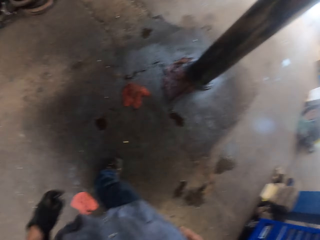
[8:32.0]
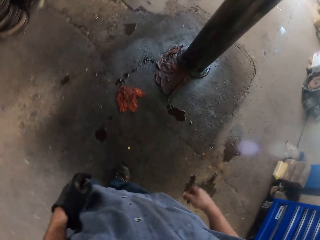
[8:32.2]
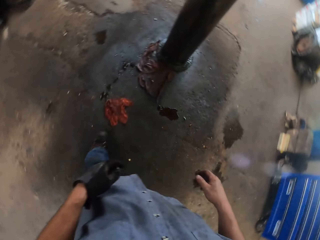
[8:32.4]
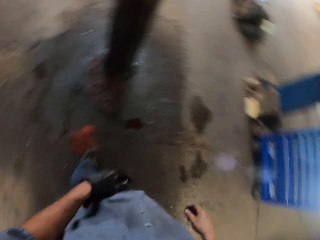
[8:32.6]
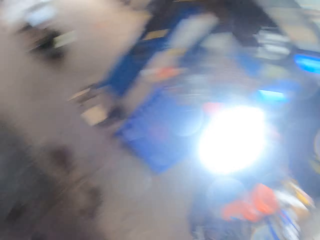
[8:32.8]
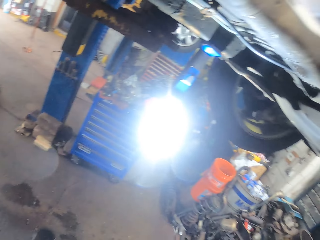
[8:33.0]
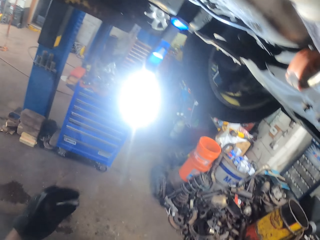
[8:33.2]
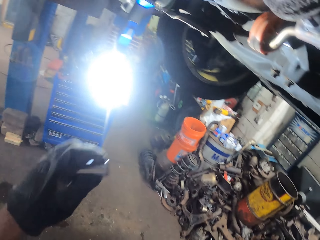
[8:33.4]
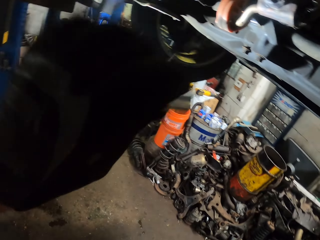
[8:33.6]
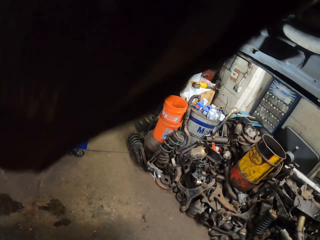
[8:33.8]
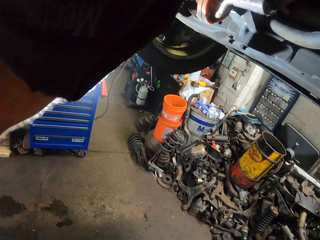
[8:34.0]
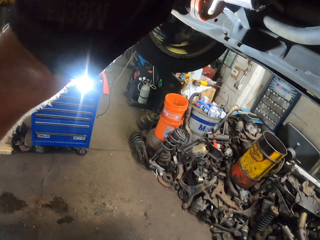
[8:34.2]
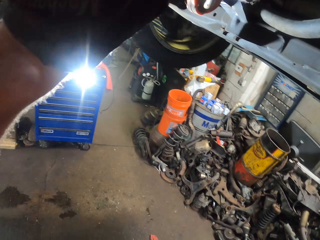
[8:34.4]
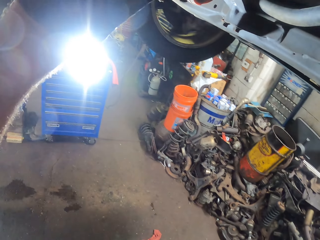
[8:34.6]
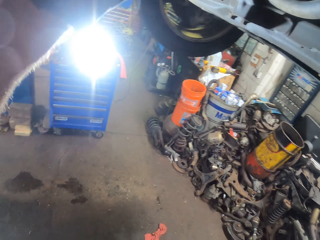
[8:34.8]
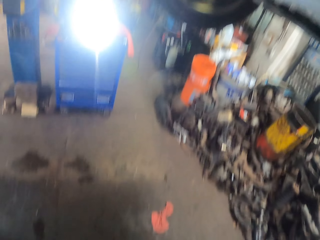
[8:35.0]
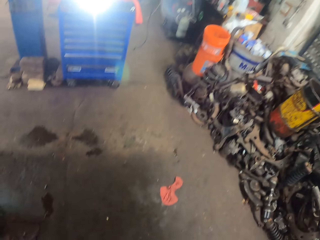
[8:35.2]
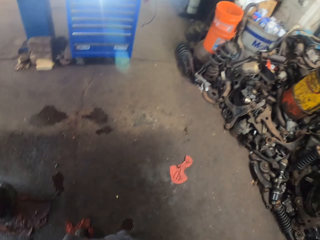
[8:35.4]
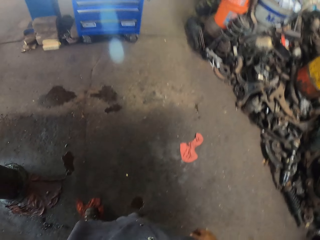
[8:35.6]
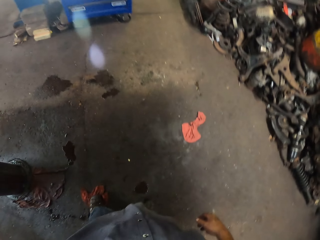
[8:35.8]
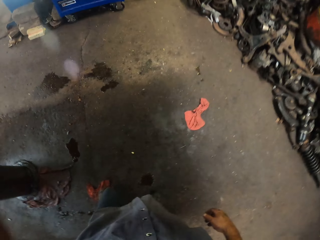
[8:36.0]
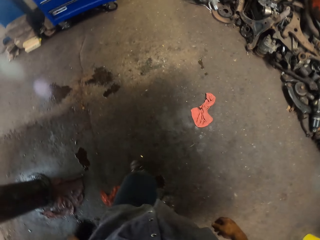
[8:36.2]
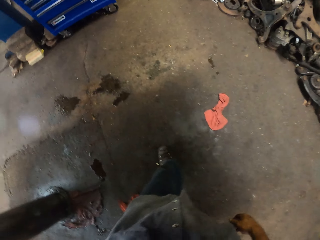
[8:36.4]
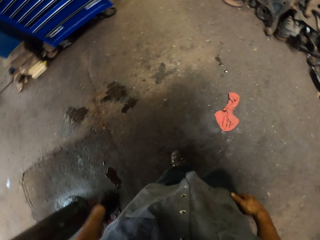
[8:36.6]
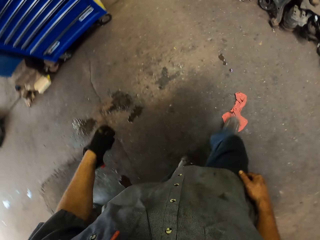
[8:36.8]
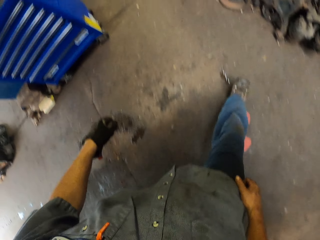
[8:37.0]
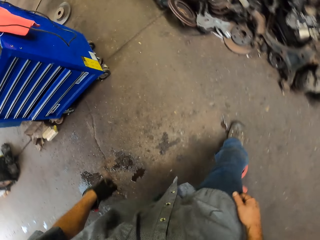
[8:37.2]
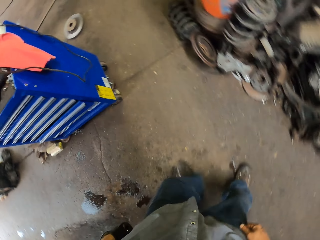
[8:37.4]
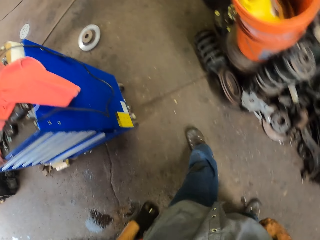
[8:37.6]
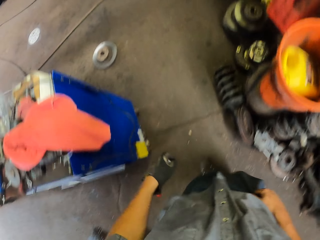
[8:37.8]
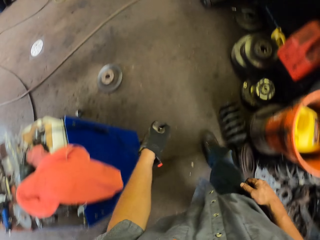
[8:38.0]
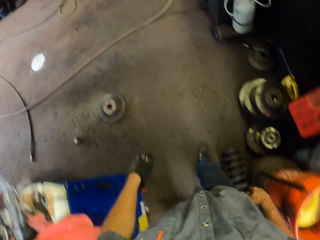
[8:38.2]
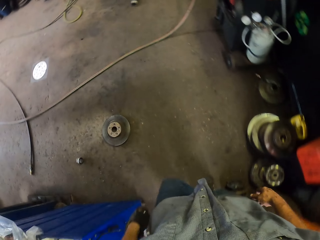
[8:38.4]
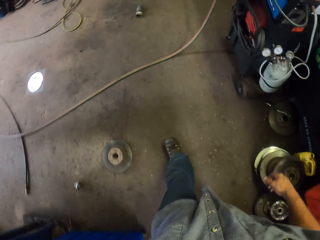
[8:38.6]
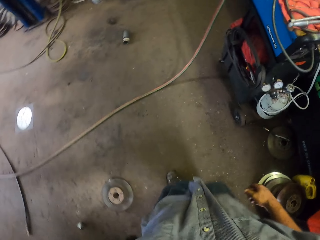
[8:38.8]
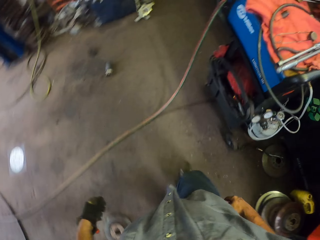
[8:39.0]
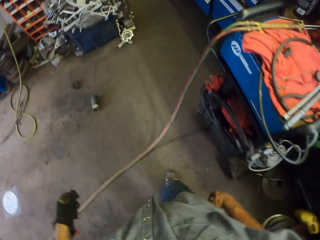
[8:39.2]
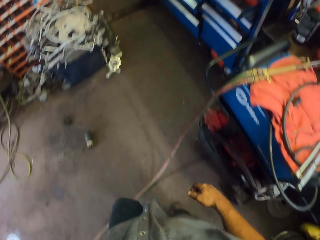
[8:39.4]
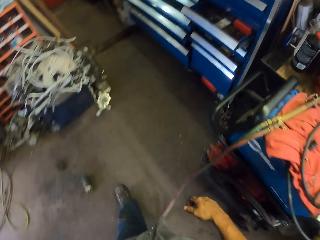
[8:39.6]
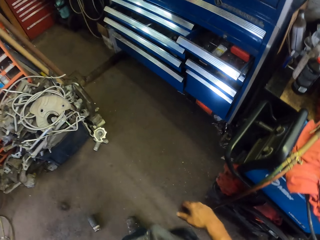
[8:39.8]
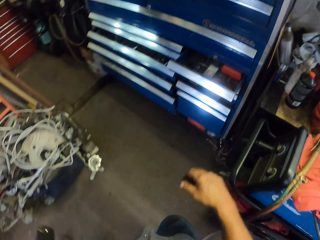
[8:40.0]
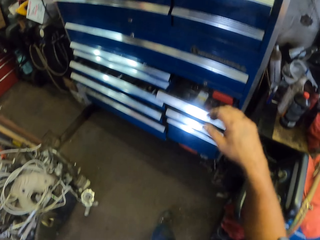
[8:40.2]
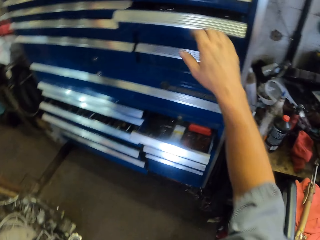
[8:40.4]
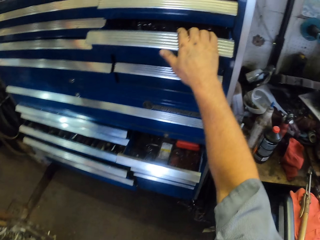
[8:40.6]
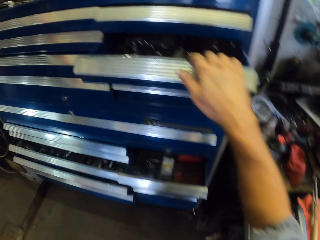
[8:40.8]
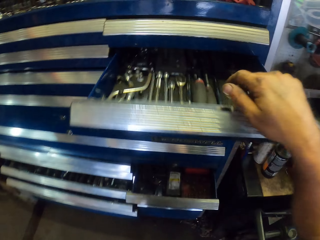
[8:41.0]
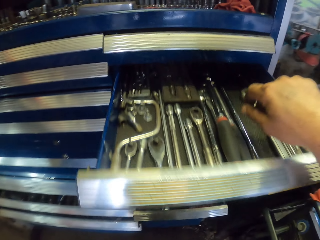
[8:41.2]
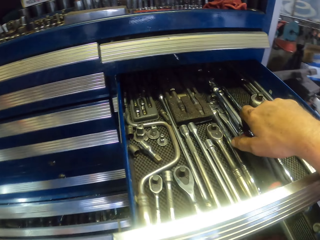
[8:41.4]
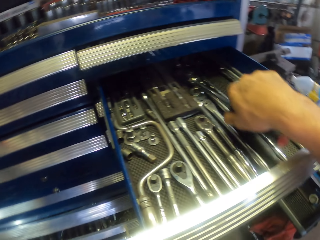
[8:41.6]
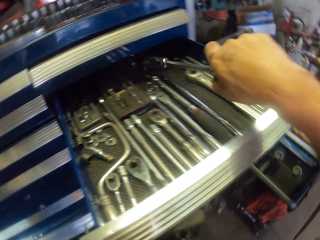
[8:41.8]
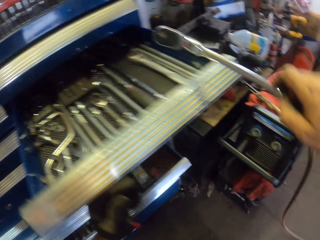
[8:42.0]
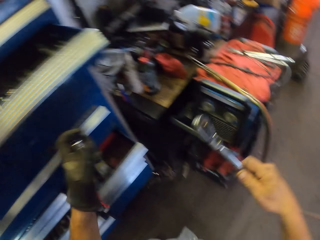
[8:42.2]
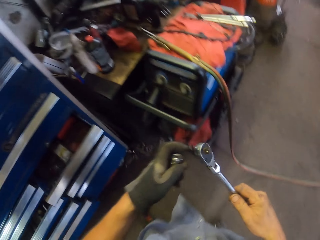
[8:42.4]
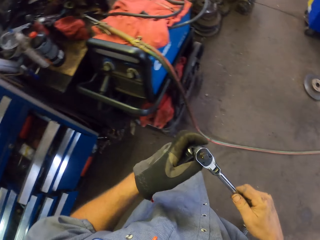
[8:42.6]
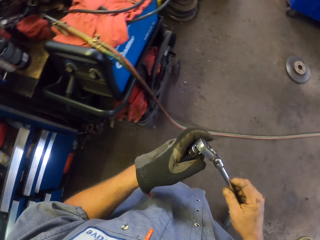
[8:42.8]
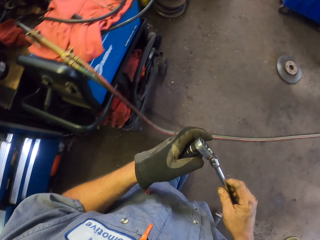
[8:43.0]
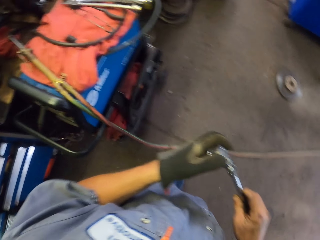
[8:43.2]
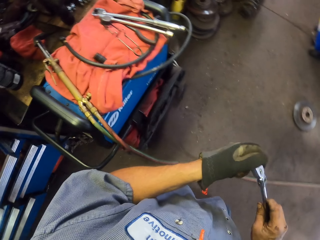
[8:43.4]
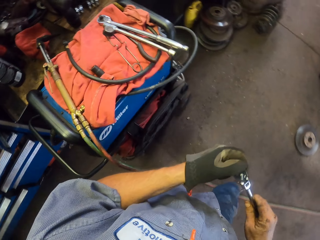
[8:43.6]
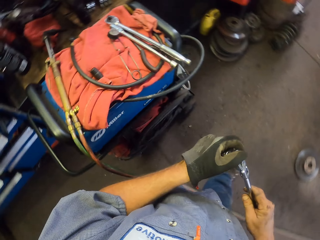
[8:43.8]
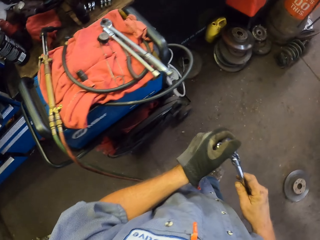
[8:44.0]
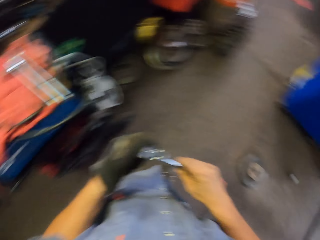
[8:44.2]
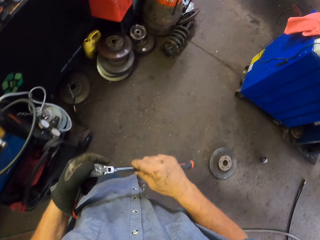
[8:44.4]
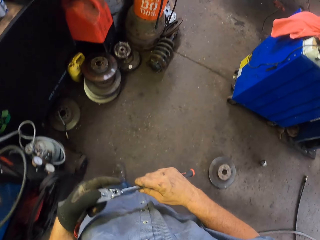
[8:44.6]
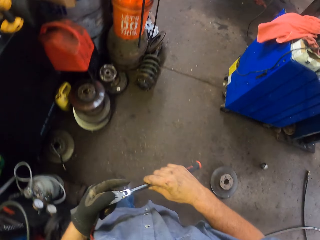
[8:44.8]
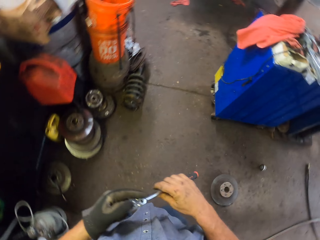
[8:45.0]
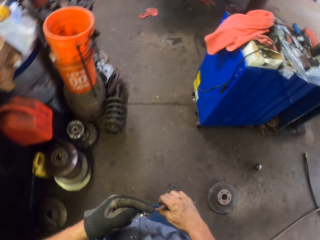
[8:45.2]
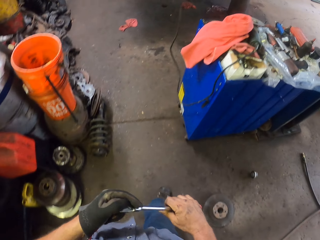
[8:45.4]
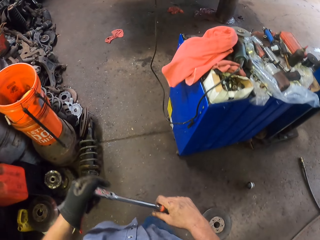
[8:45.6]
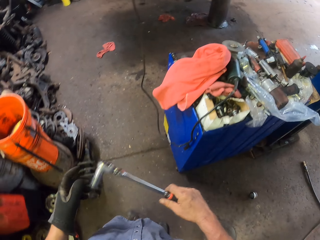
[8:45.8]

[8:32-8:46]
The camera wearer swings the left hand. They fit the bolt in the engine under the vehicle. They stare at the ground. They walk around the garage. They swing the right hand. They open a drawer. They pick up a socket wrench. They join the bolt to the socket wrench. They walk around the garage.

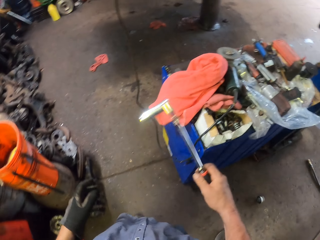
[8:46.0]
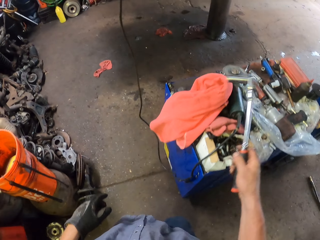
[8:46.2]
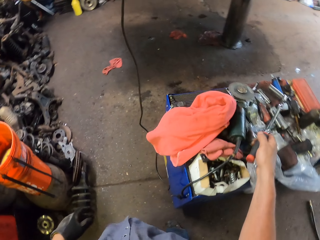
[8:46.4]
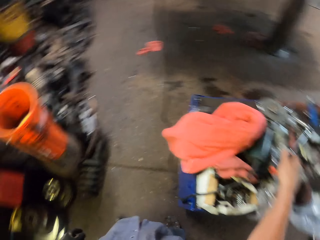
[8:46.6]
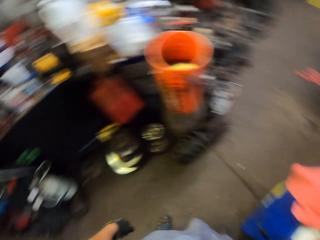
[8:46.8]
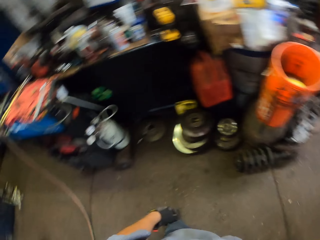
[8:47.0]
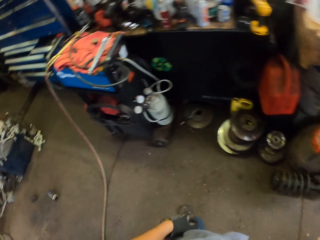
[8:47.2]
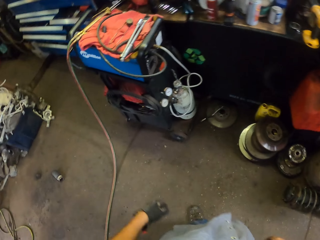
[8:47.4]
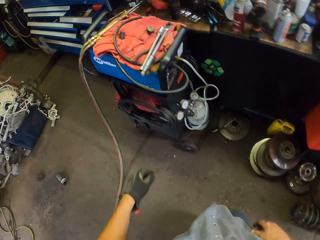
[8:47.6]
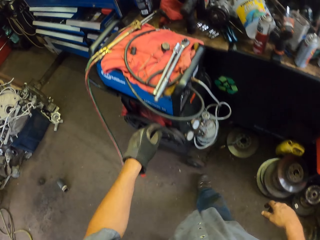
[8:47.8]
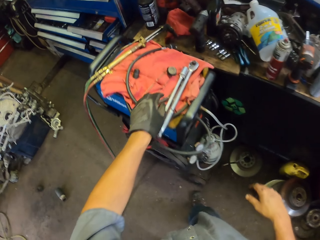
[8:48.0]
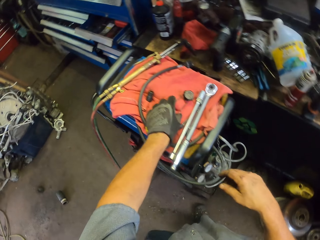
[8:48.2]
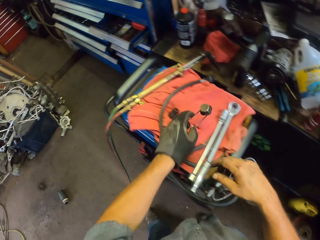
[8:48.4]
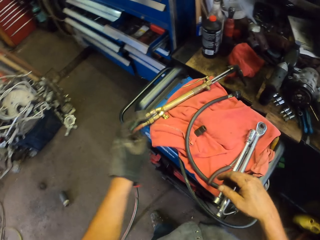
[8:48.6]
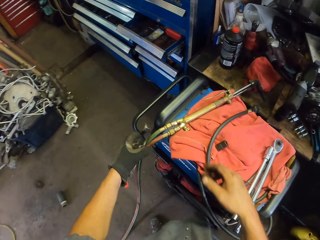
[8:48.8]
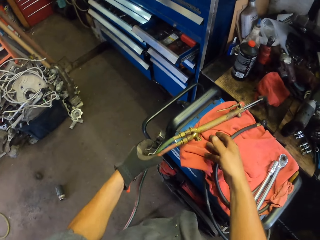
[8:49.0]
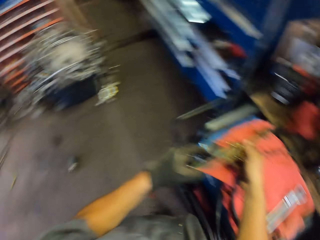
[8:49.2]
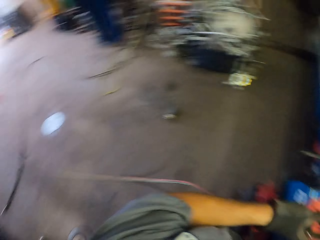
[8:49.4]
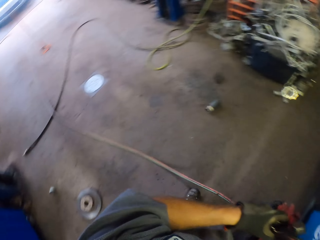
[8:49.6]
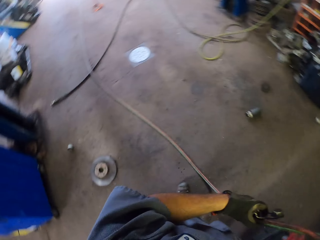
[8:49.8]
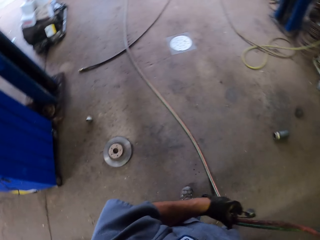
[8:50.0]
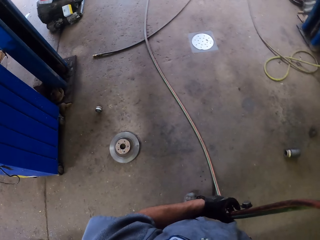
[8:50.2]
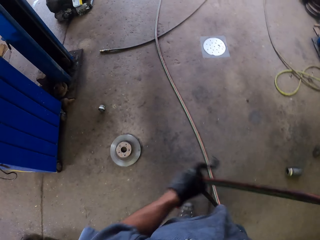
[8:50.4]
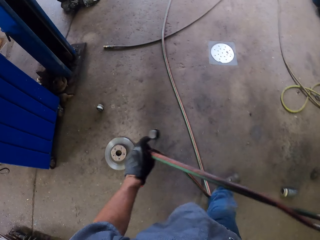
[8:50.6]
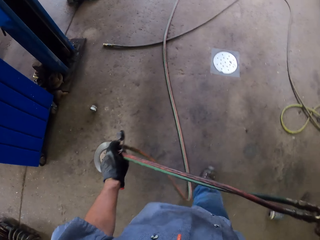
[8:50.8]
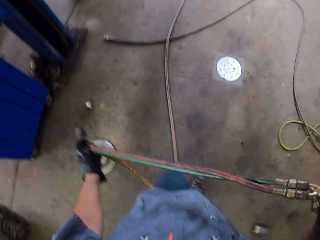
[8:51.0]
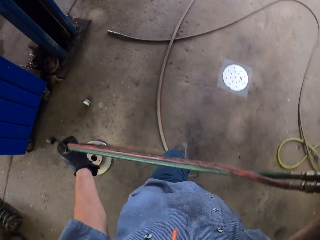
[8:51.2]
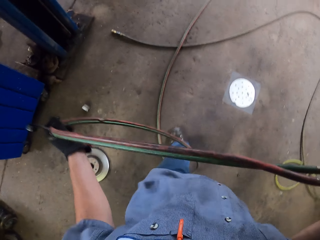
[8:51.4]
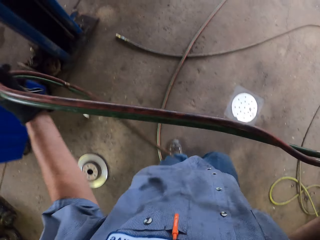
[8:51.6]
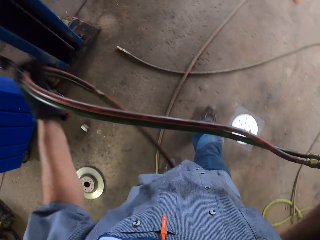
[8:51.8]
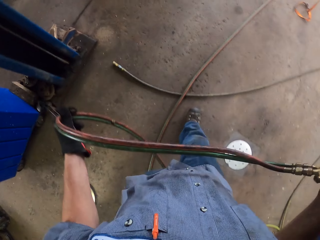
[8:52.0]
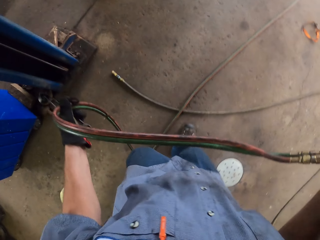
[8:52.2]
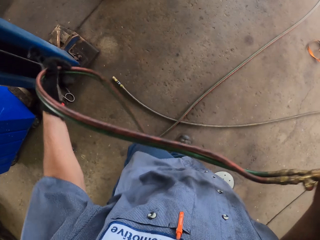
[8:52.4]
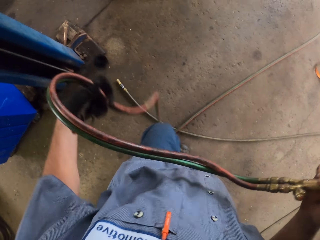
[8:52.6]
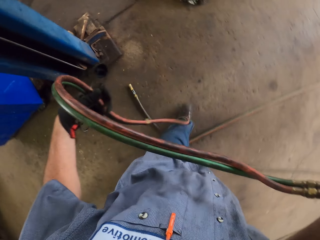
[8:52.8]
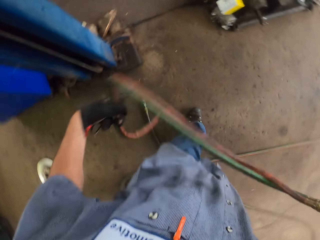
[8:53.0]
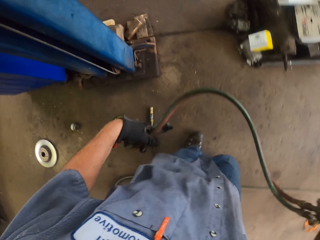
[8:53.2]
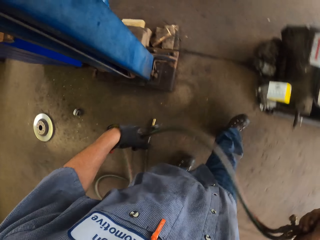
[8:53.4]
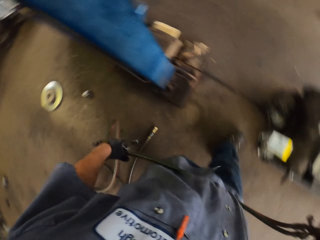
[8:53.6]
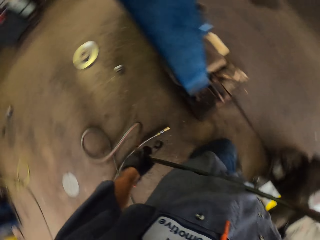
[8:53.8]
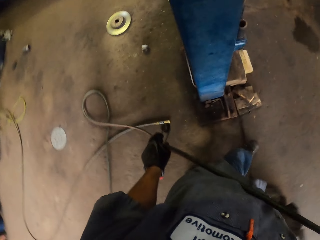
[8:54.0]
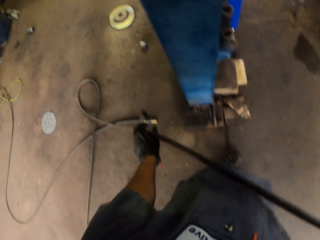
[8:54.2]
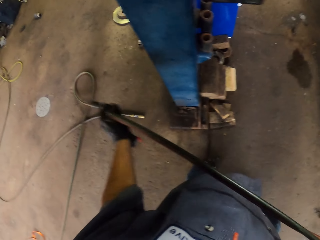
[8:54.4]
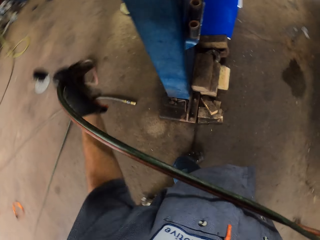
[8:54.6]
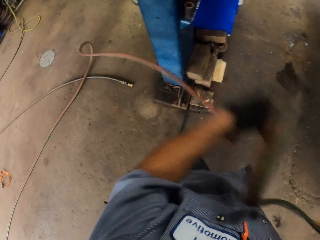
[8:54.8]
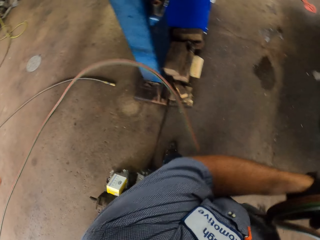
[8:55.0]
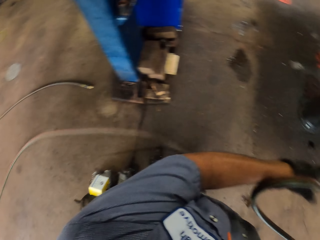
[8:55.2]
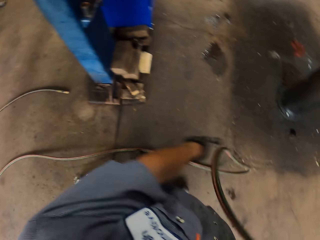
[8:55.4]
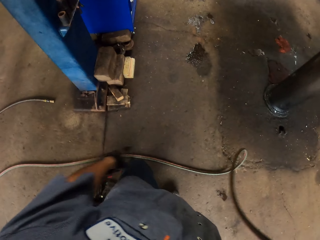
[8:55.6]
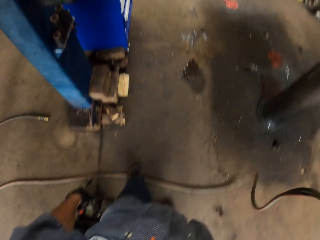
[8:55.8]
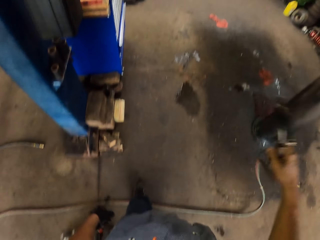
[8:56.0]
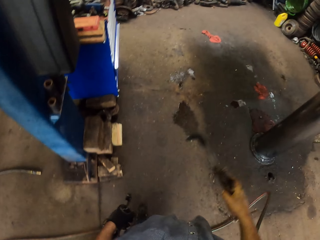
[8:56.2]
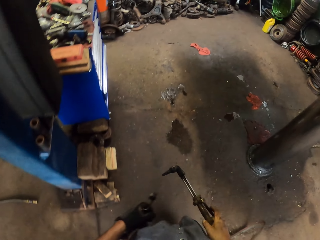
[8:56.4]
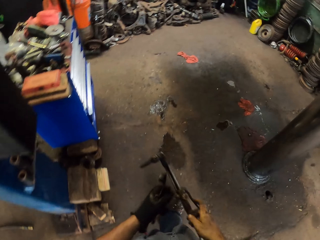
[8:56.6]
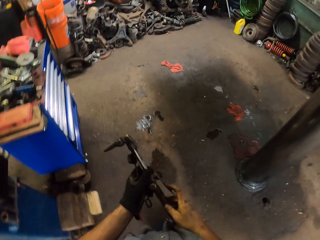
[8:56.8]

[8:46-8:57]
The camera wearer swings the right hand. They put the socket wrench on the trolley. They swing the left hand. They walk around the garage. They pick a flint striker or lighter with the left hand. They pick the welding torch with the right hand. They walk around the garage. They pull the gas pipe. They walk around the garage. They pull the gas pipe. They swing the left hand. They put the gas pipe on the floor.
